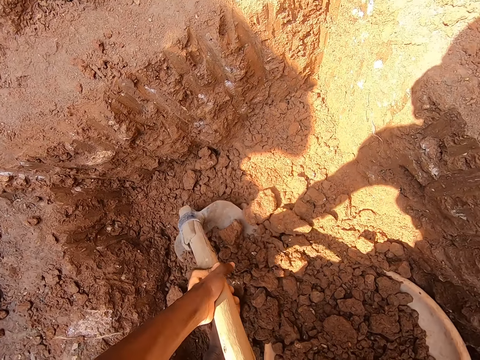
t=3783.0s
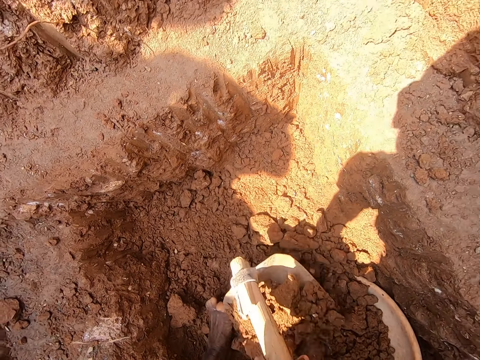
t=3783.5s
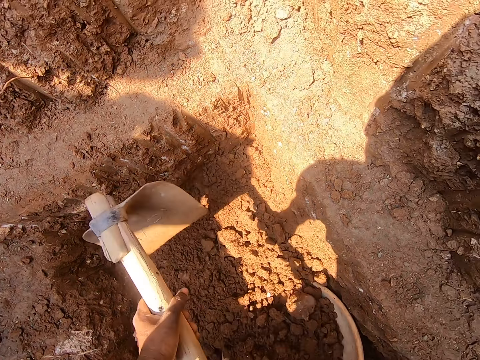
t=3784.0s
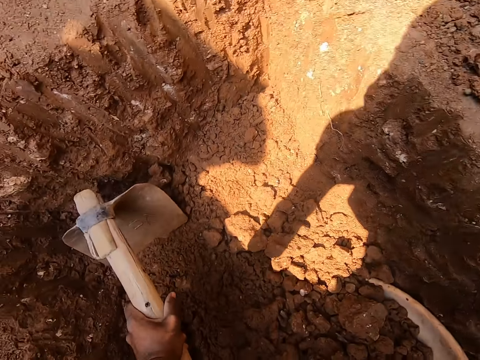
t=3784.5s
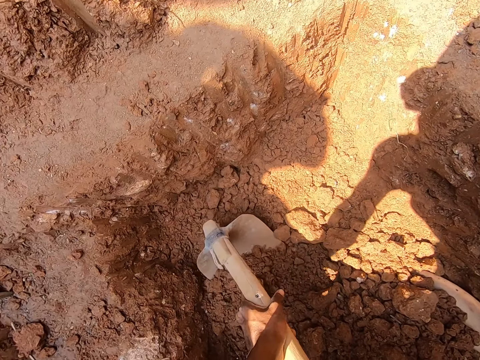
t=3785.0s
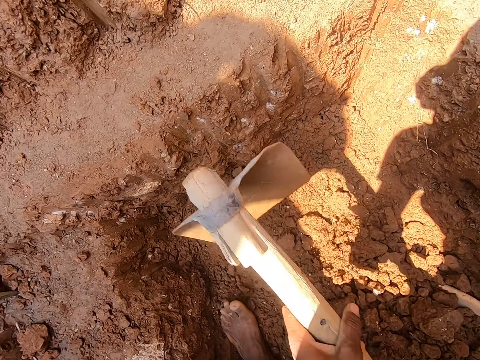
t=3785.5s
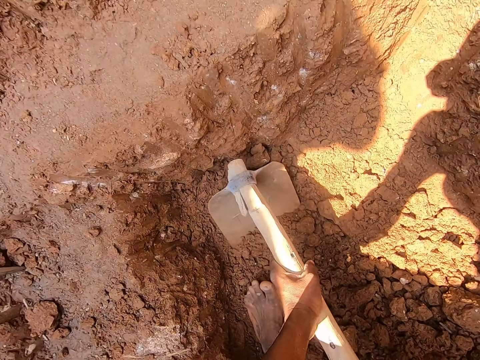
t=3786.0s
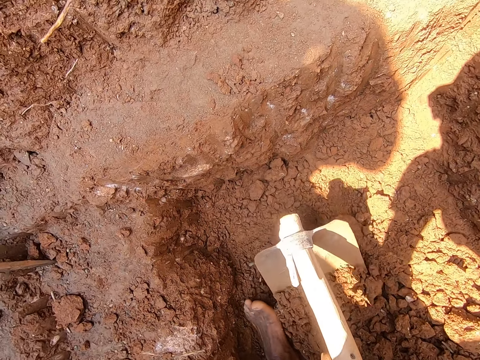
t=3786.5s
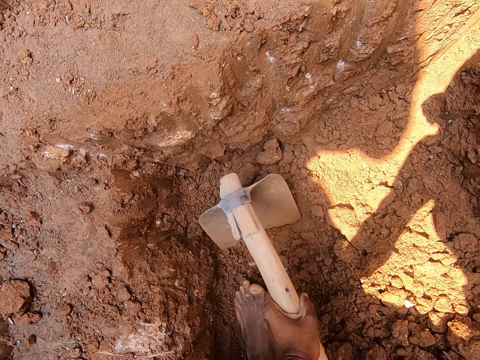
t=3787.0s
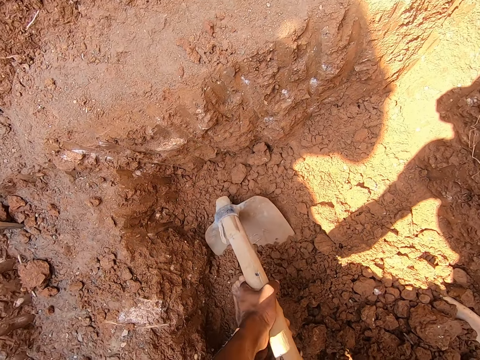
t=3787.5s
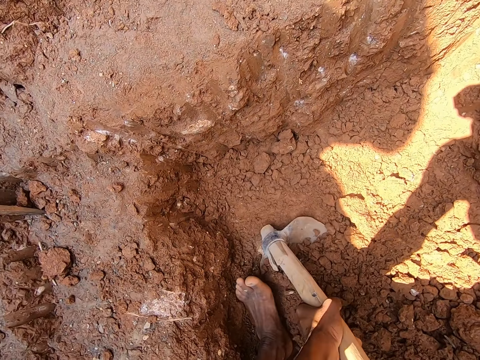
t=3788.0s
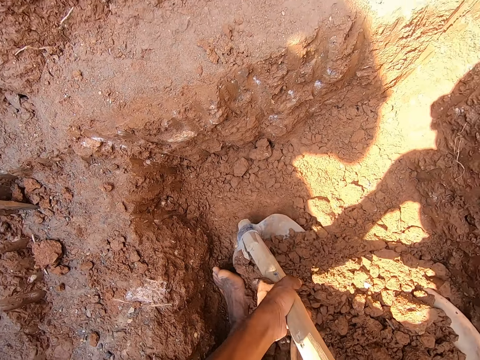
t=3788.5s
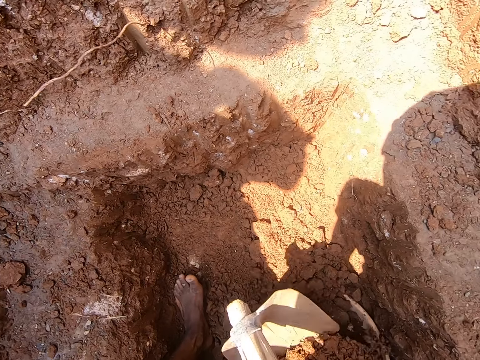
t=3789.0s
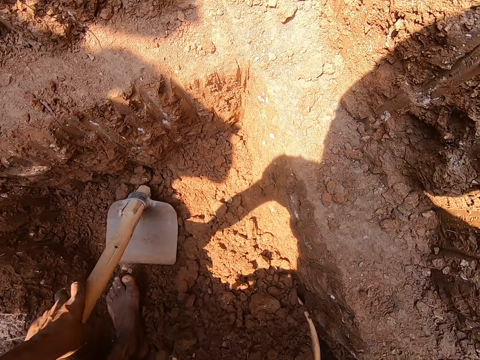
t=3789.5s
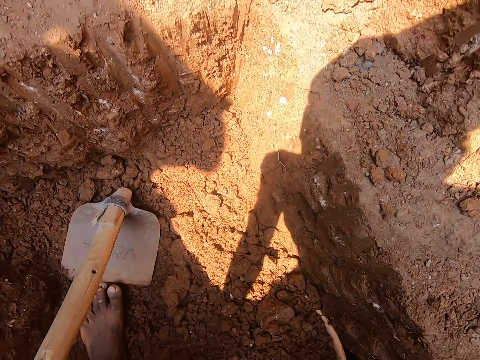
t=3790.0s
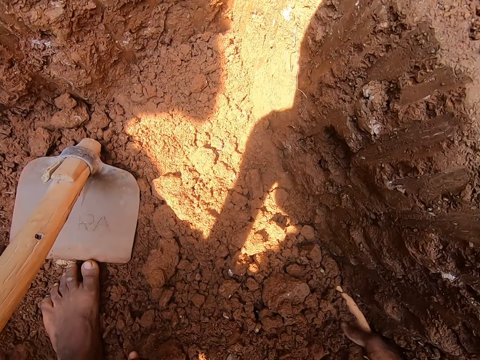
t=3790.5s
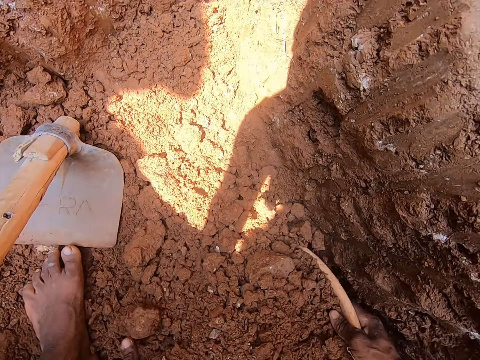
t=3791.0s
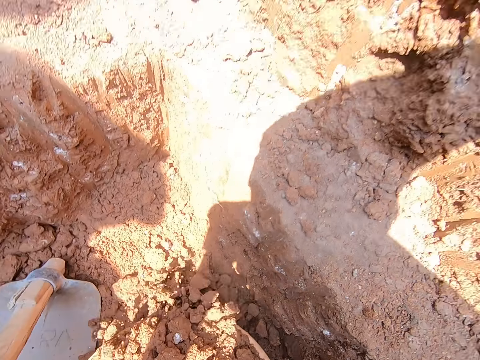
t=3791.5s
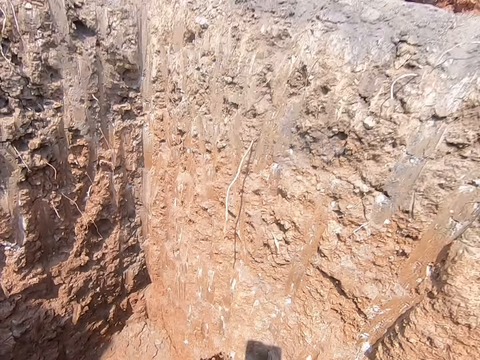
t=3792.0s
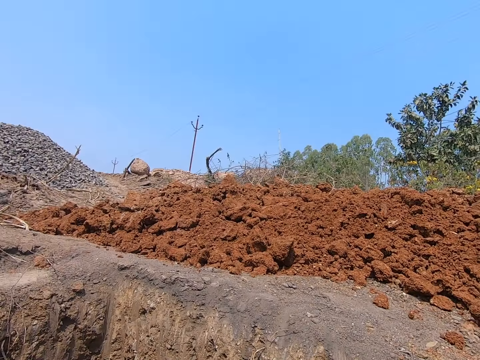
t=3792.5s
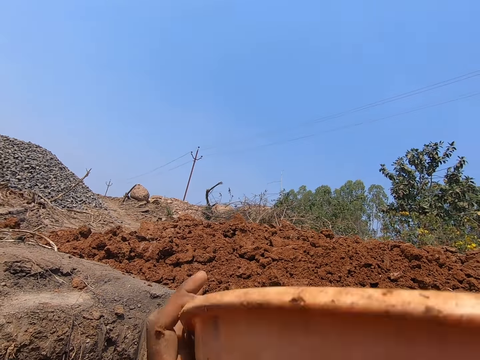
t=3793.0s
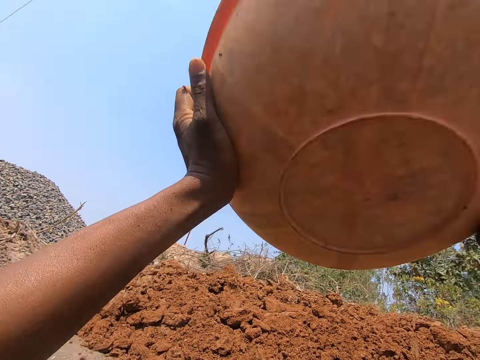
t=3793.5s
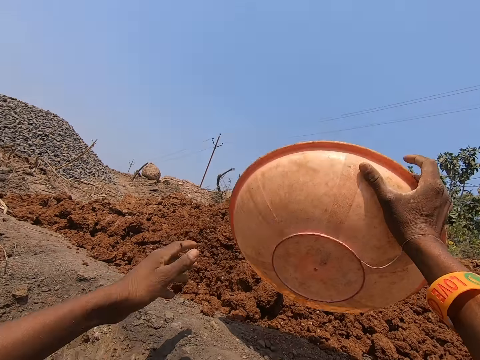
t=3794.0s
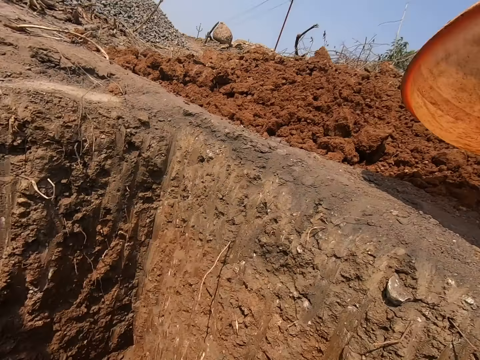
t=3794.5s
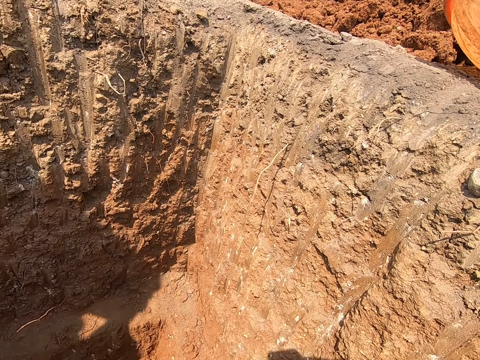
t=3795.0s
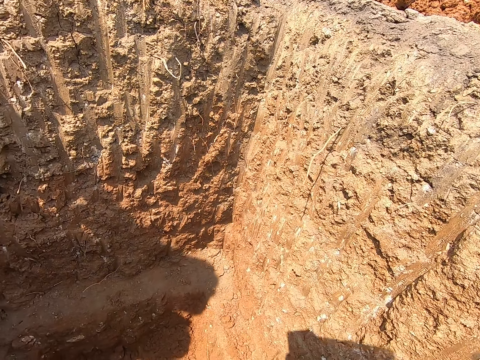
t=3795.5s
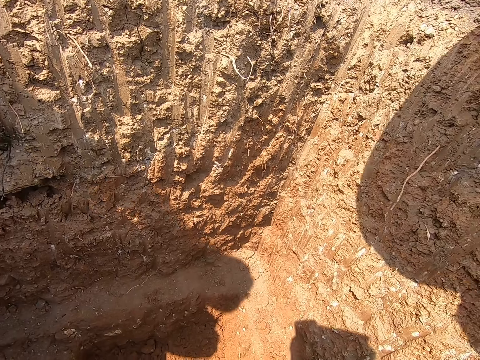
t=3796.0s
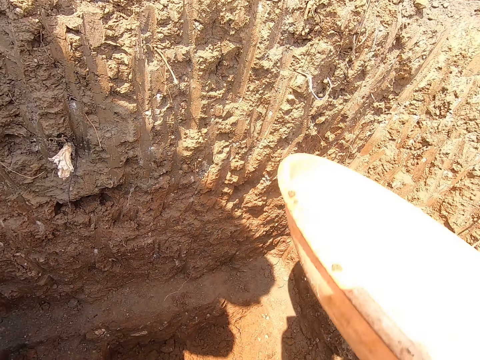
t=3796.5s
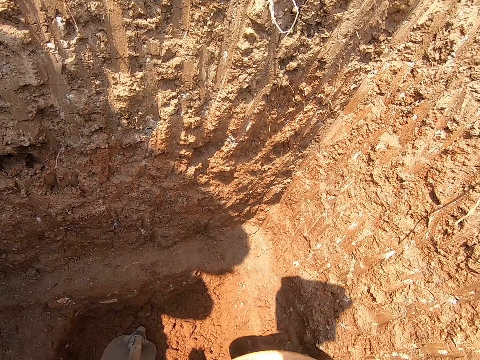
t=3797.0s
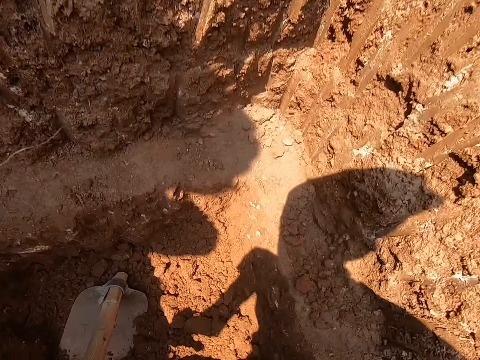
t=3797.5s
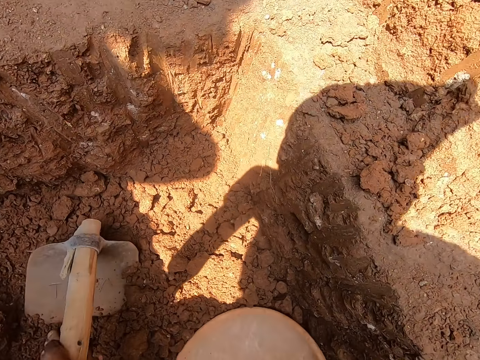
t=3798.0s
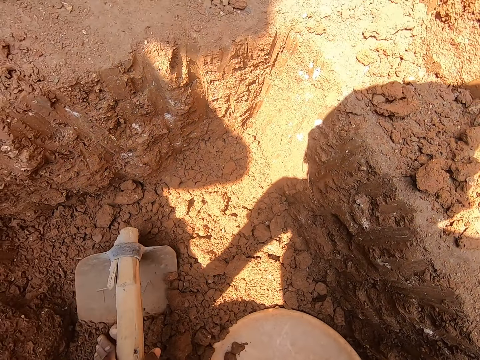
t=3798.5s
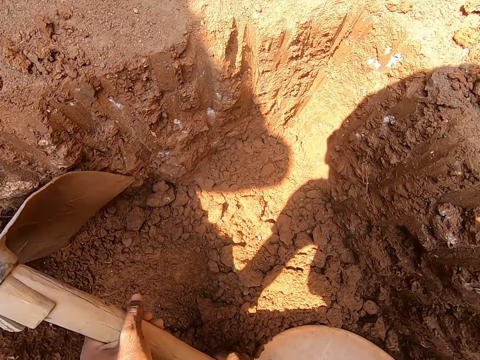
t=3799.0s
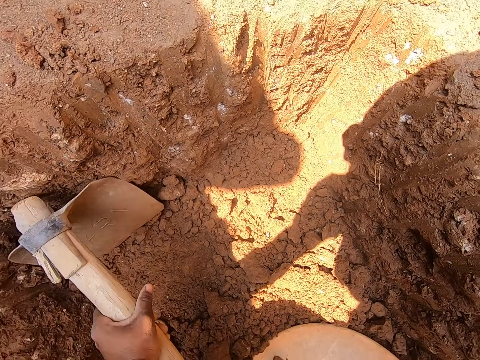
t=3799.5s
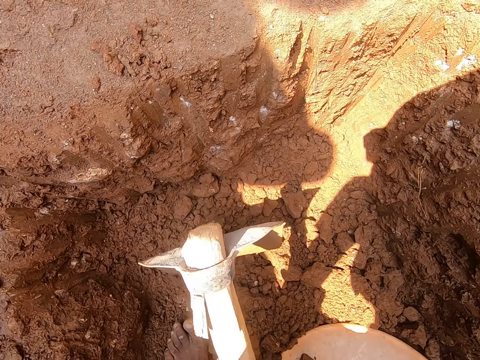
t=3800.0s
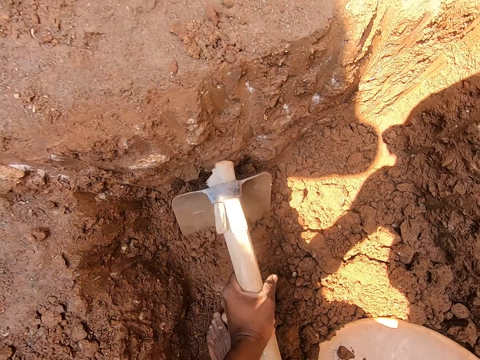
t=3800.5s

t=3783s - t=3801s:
The camera wearer picks the bowl from the ground in the hole with both hands. He throws chunks of clay from the bowl in both hands on the ground. He looks down and moves the basin down. He picks the hoe in the pit with his left hand and drops the bowl in the pit with his right hand. He holds the hoe and digs the pit with the hoe in both hands.

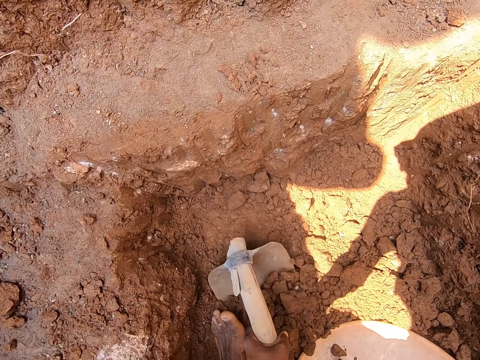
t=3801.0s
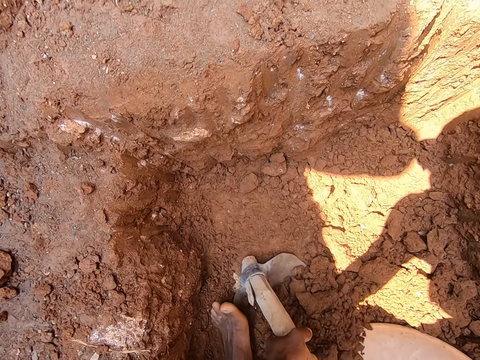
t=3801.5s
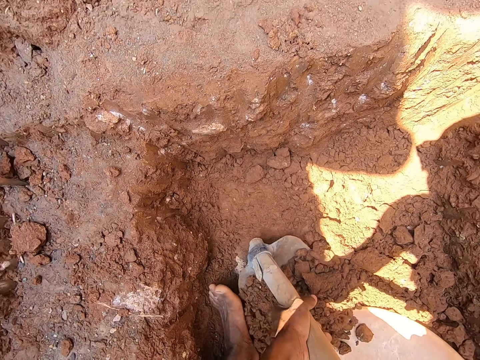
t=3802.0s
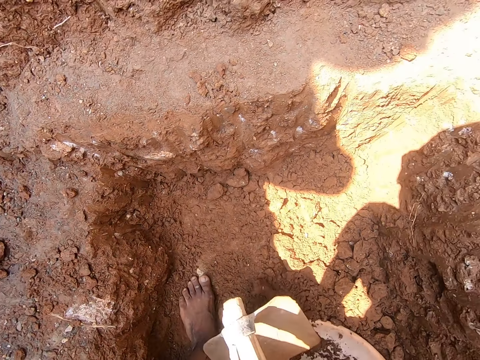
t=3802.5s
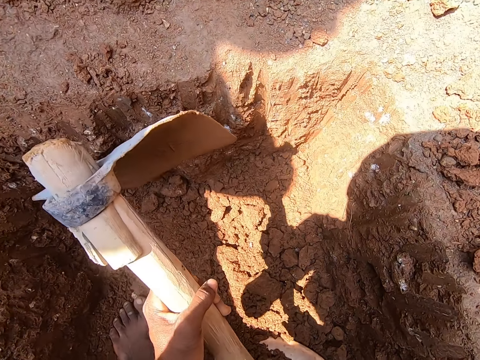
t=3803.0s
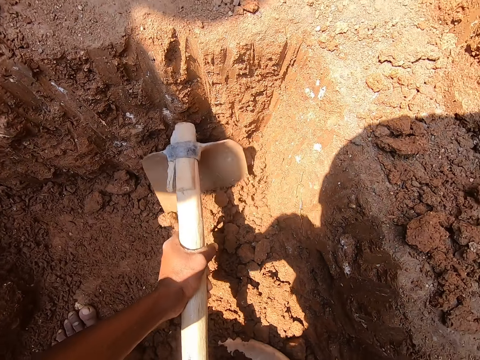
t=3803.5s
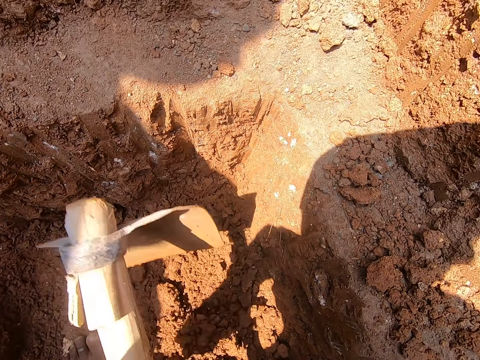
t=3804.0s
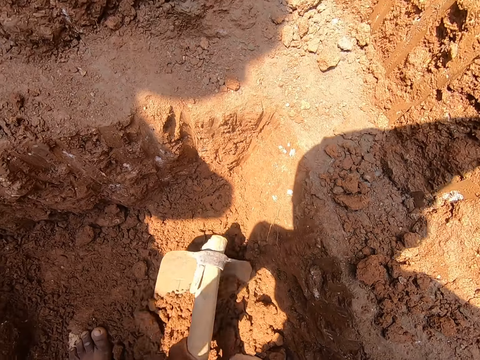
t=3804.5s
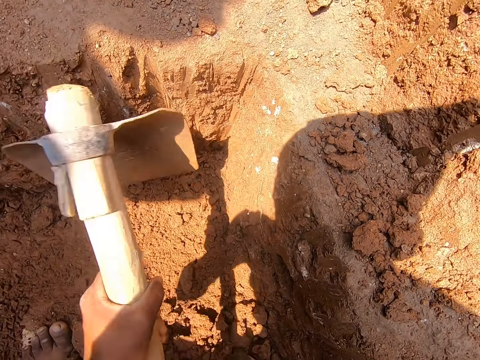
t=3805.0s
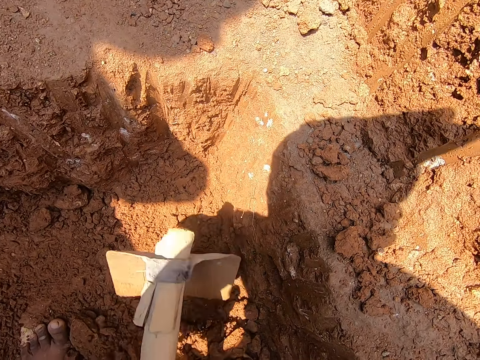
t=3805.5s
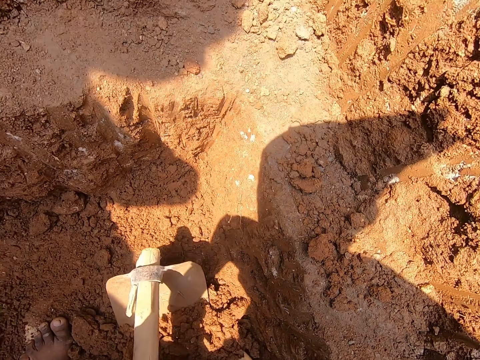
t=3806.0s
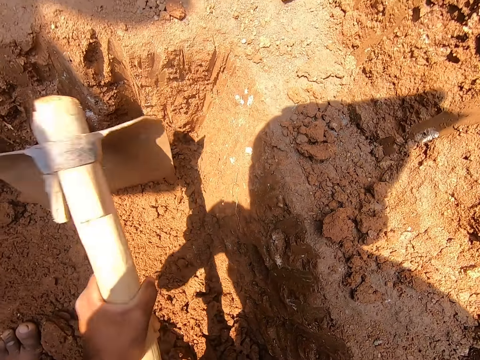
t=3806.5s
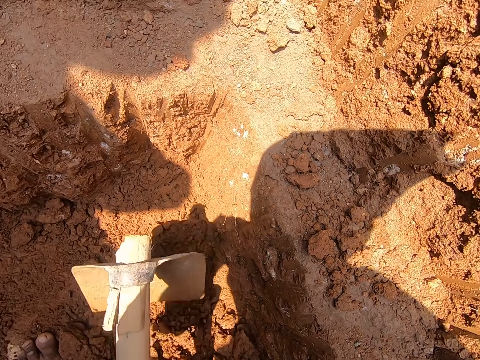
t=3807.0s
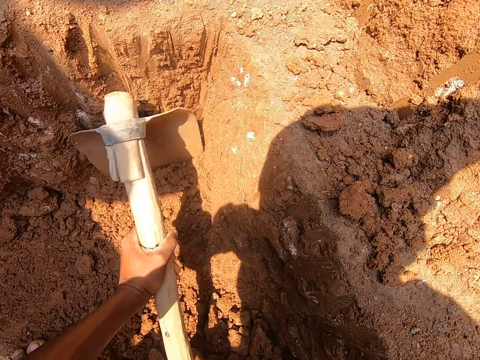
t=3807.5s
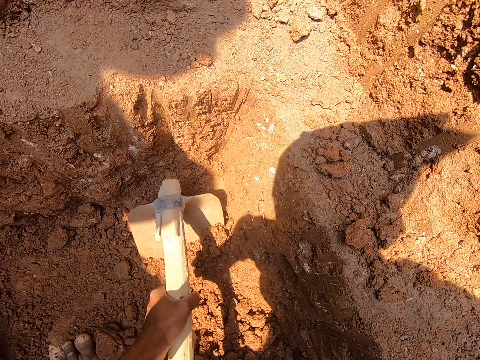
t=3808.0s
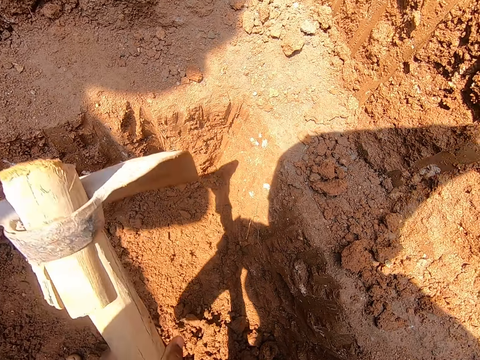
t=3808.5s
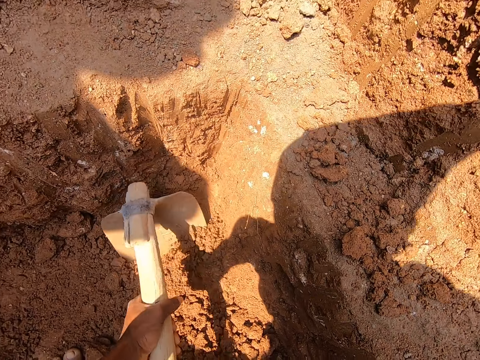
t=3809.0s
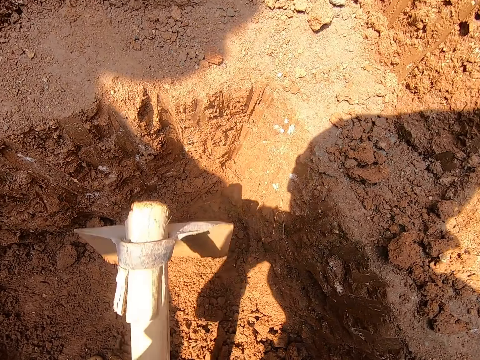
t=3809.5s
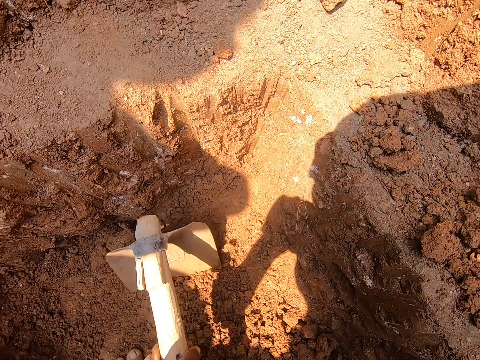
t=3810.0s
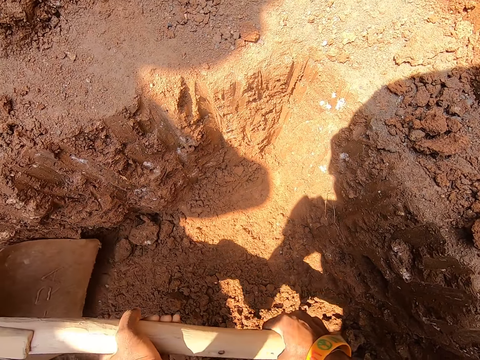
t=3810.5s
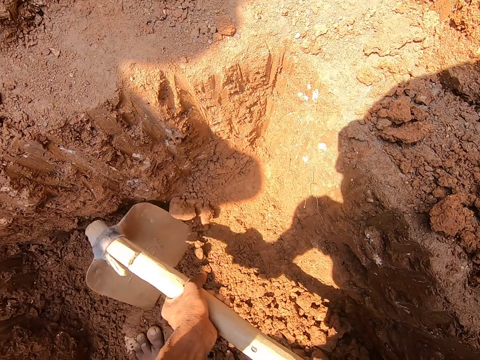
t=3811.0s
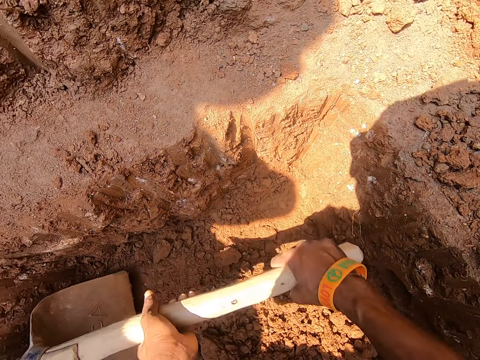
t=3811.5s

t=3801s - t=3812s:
The camera wearer packs the sand from the pit into the bowl with the hoe in both hands. They dig the pit with the hoe in both hands.
